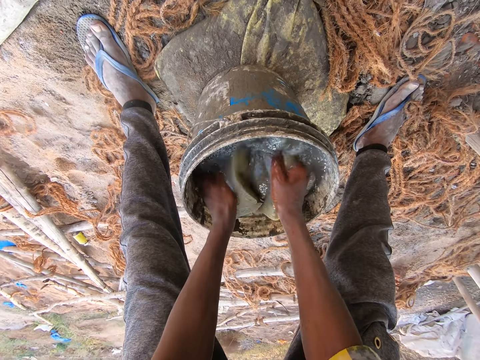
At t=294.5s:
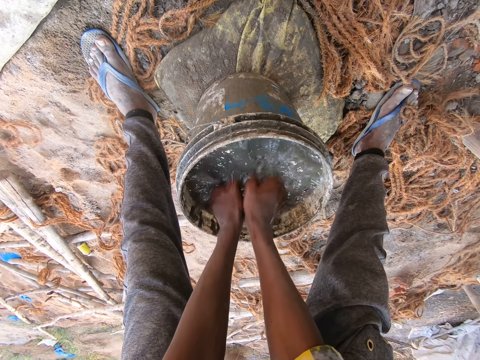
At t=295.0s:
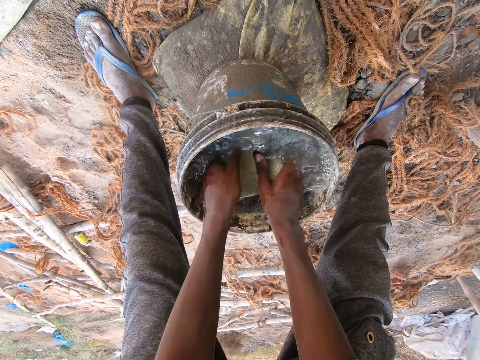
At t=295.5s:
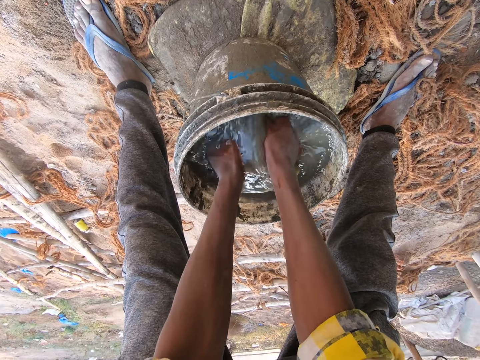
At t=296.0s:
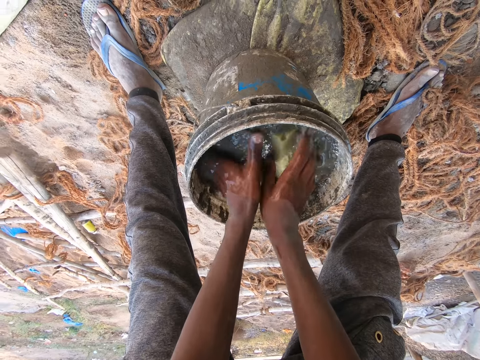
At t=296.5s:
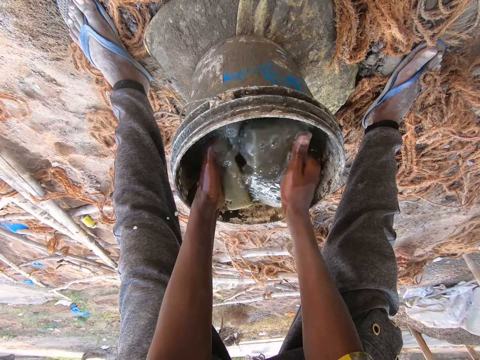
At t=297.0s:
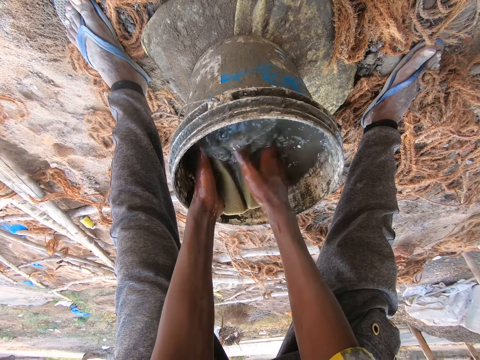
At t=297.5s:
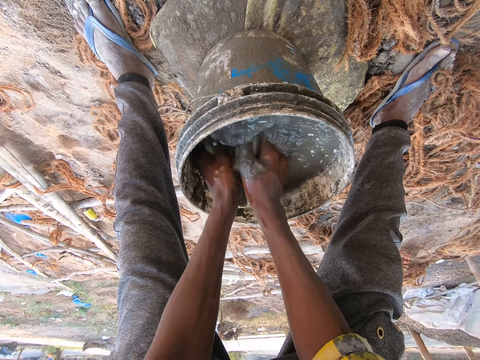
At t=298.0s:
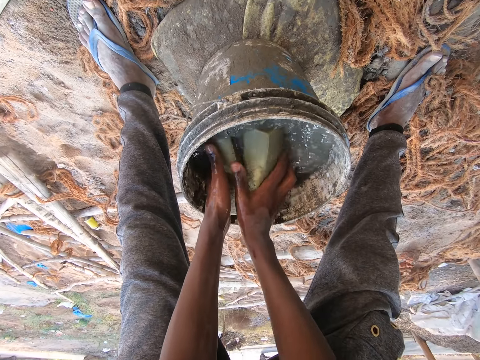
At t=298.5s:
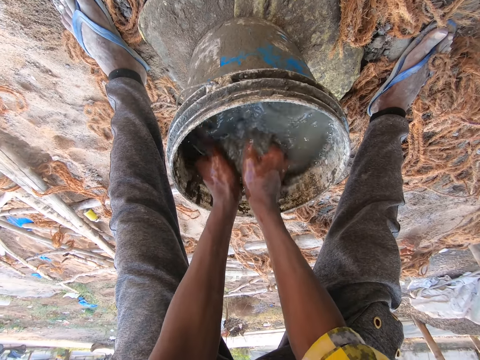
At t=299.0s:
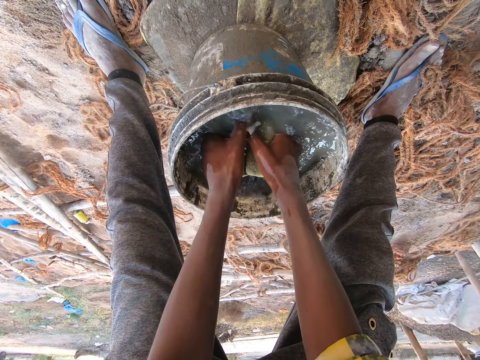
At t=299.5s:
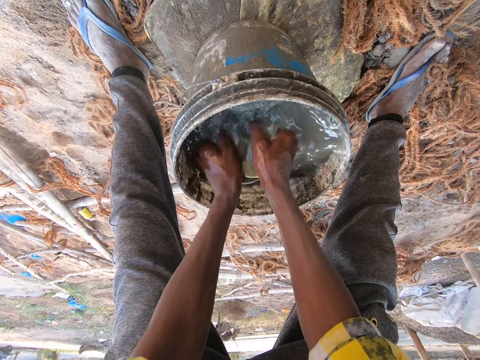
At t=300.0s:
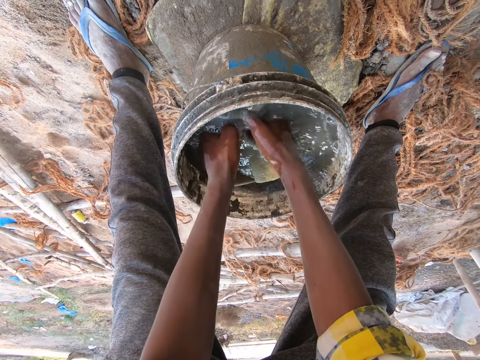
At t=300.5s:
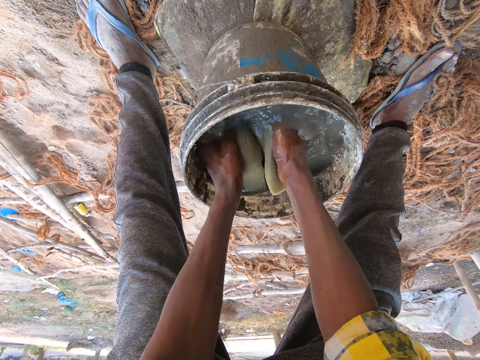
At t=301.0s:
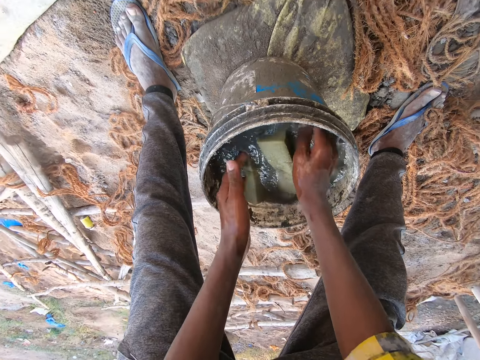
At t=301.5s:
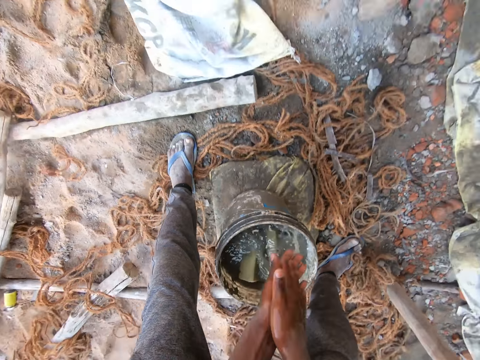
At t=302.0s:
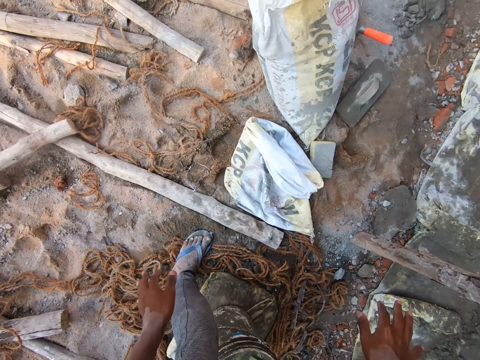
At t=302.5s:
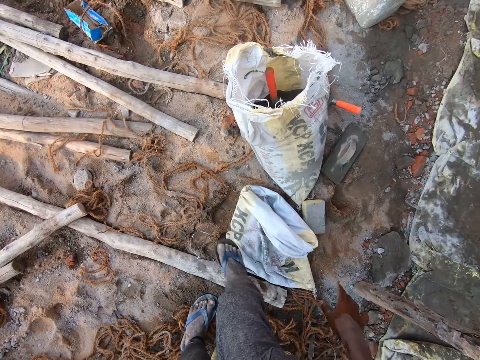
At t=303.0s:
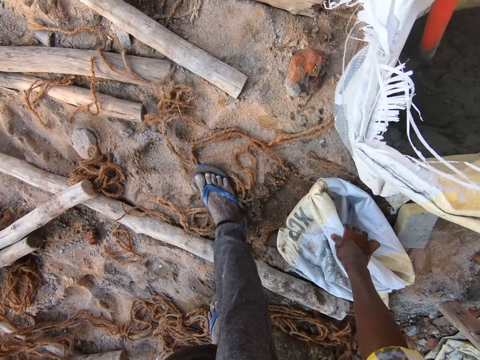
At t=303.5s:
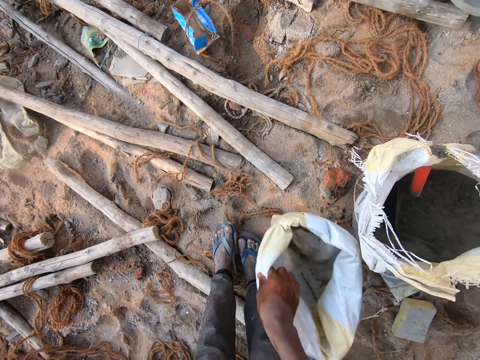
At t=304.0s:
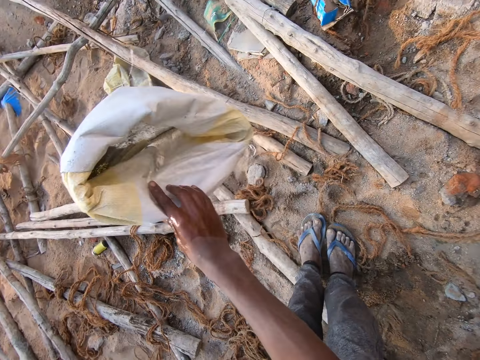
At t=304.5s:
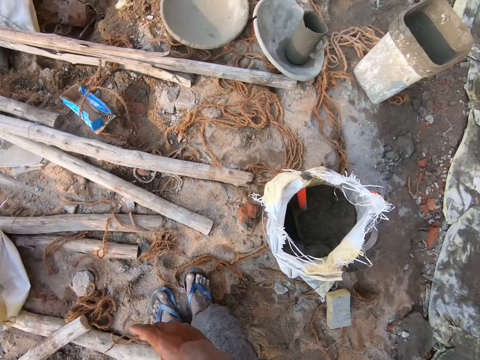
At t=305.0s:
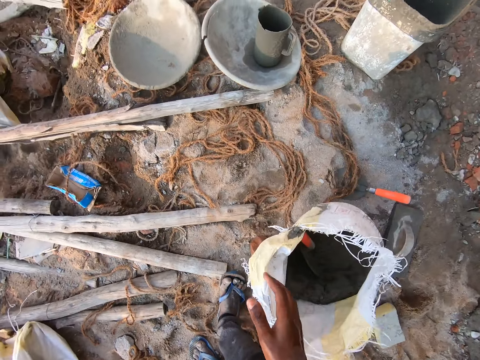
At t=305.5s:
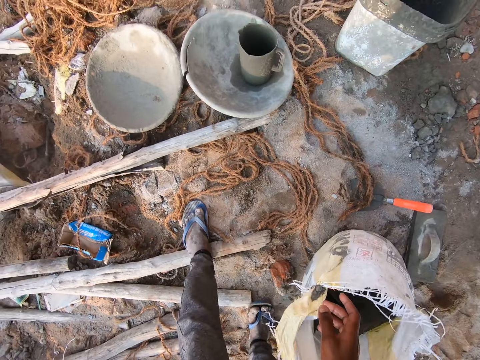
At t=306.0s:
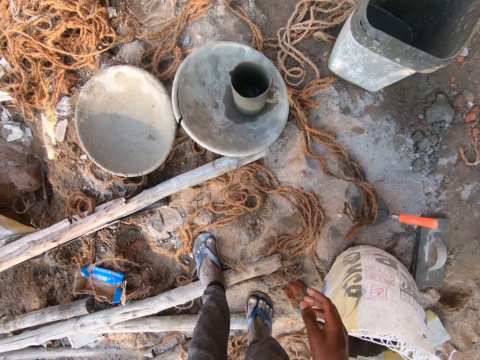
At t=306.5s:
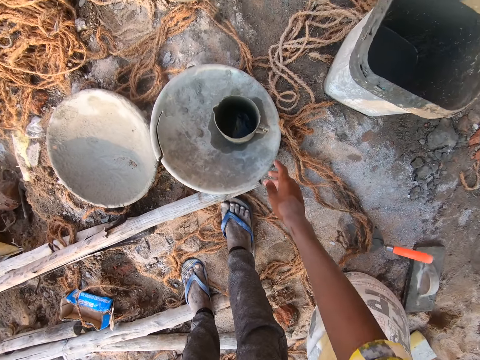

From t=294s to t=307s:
The camera wearer rubs both hands. He looks around and walks around. He picks up a sack on the ground with his right hand. He throws the sack on the ground with his right hand. He walks around.

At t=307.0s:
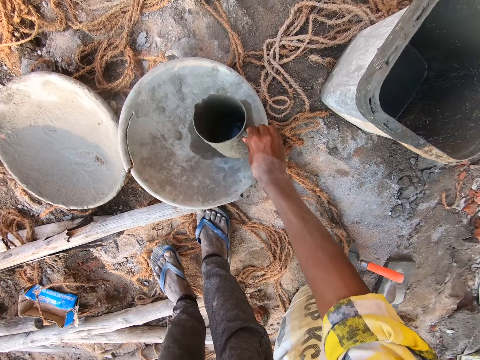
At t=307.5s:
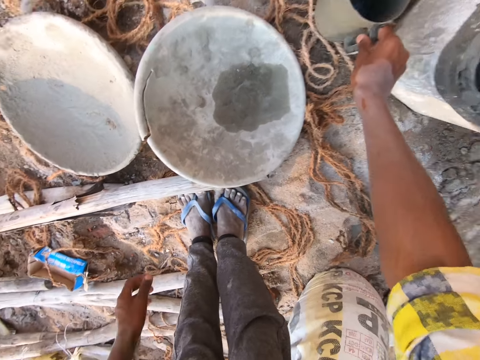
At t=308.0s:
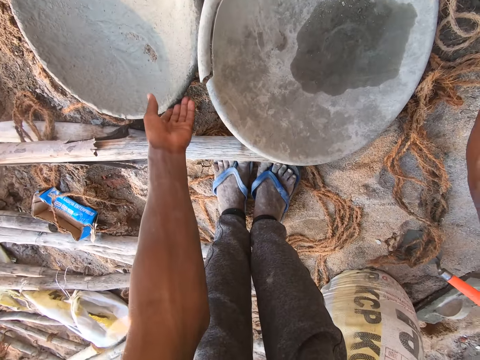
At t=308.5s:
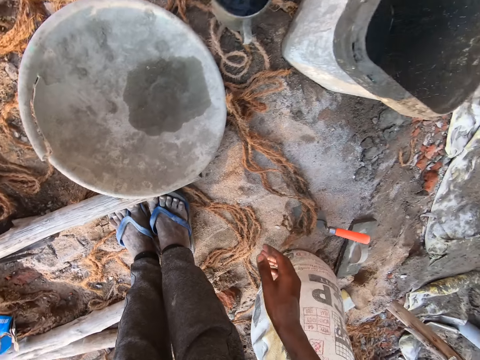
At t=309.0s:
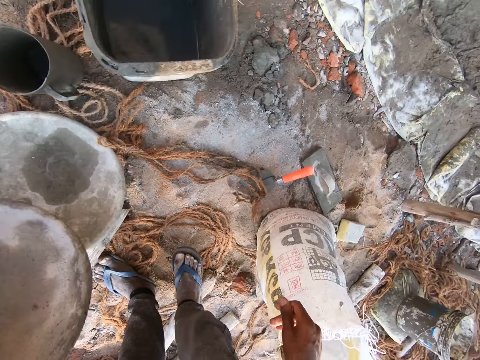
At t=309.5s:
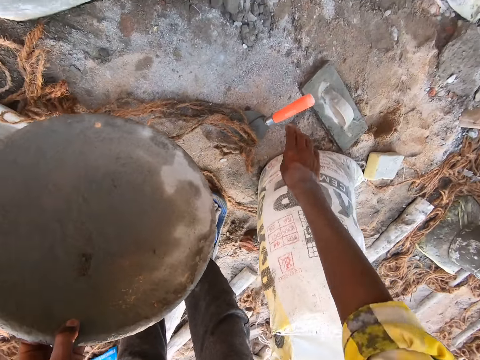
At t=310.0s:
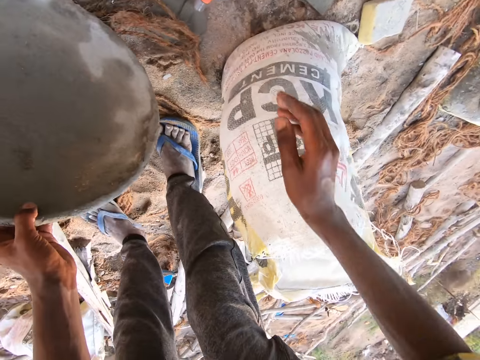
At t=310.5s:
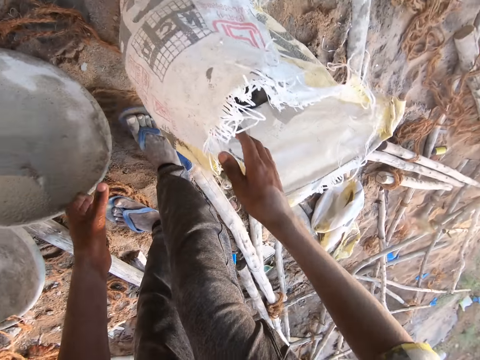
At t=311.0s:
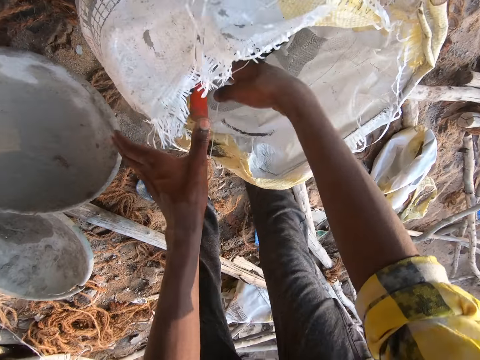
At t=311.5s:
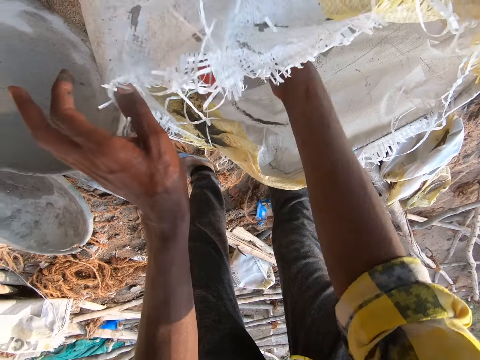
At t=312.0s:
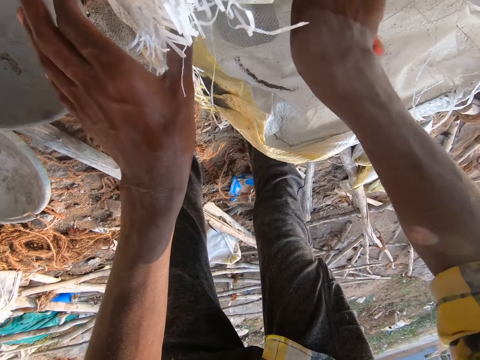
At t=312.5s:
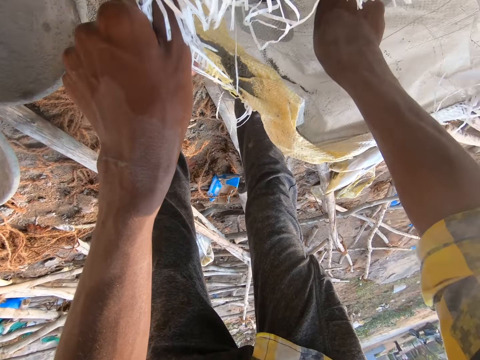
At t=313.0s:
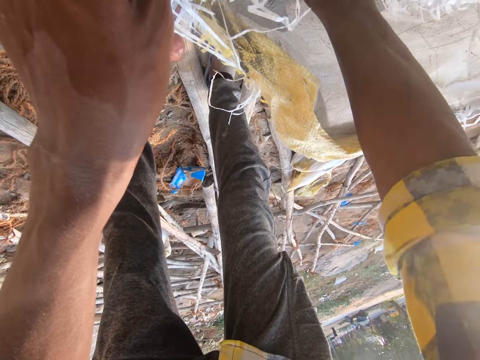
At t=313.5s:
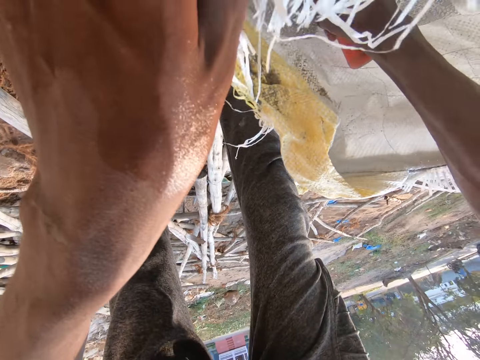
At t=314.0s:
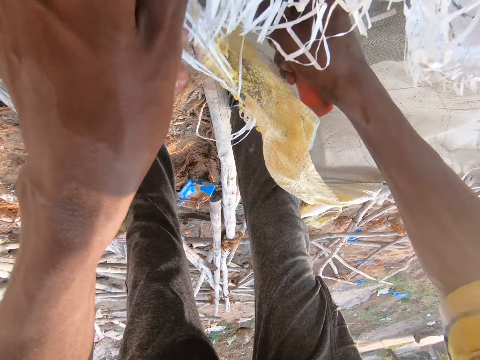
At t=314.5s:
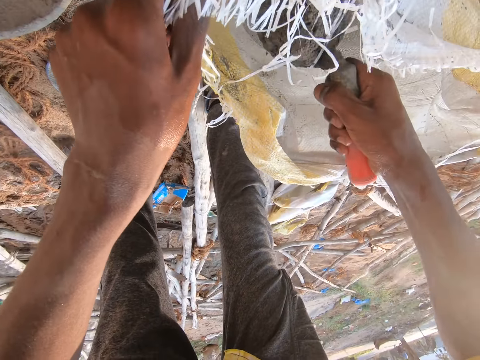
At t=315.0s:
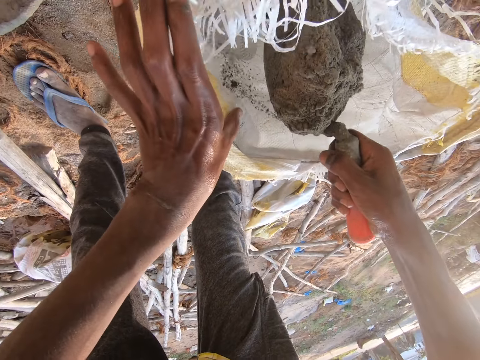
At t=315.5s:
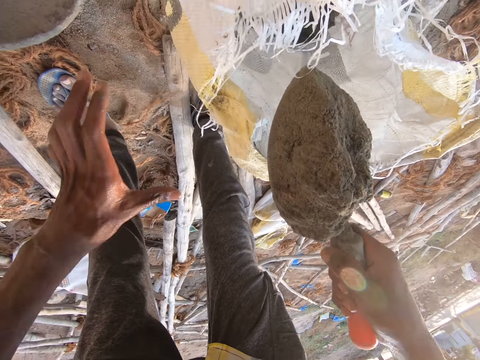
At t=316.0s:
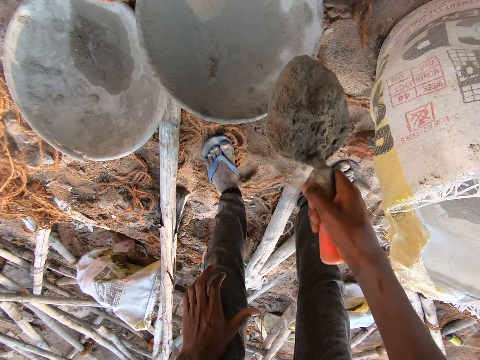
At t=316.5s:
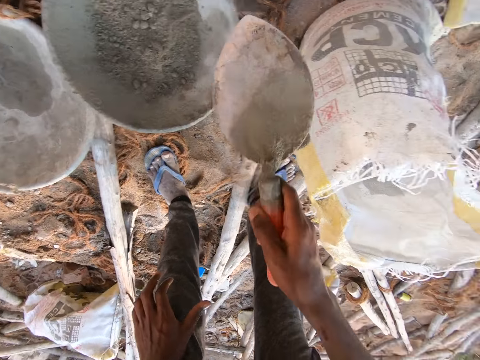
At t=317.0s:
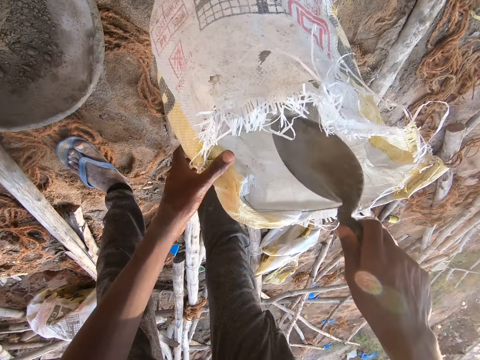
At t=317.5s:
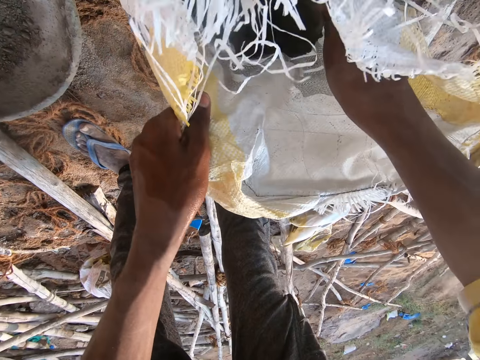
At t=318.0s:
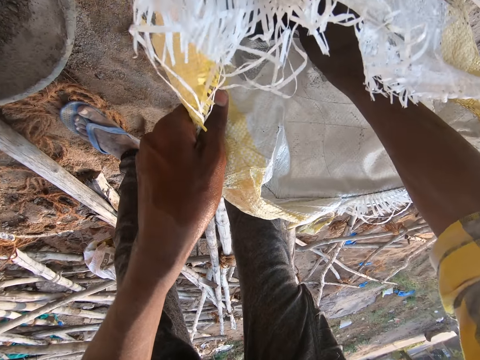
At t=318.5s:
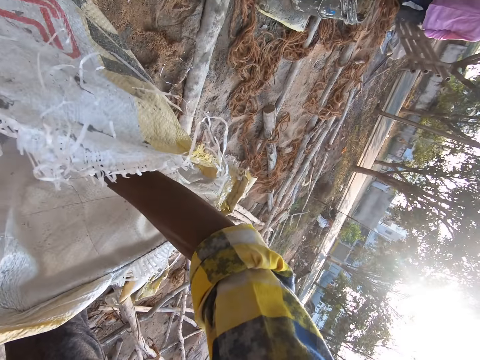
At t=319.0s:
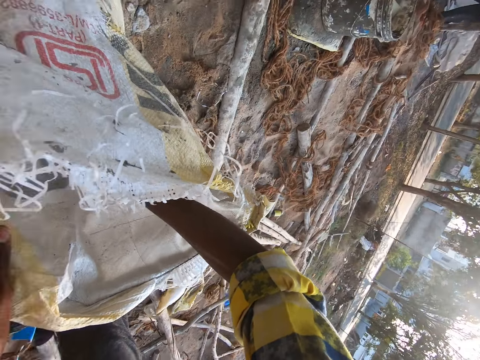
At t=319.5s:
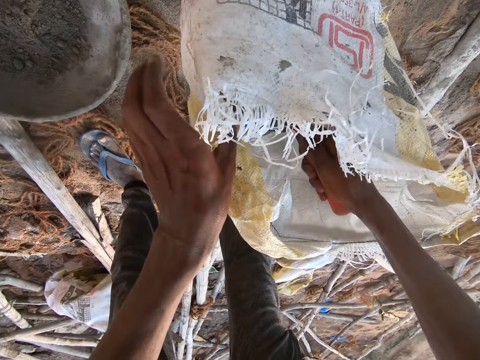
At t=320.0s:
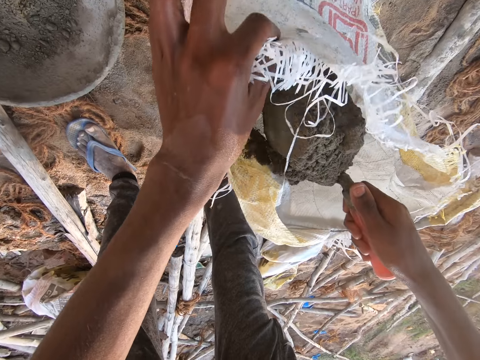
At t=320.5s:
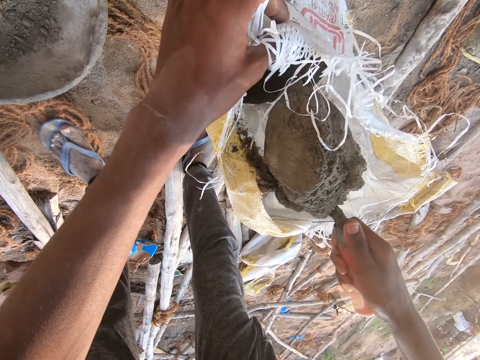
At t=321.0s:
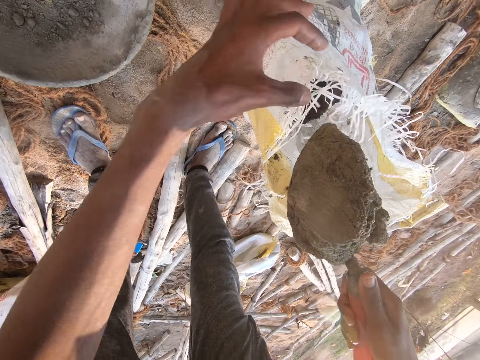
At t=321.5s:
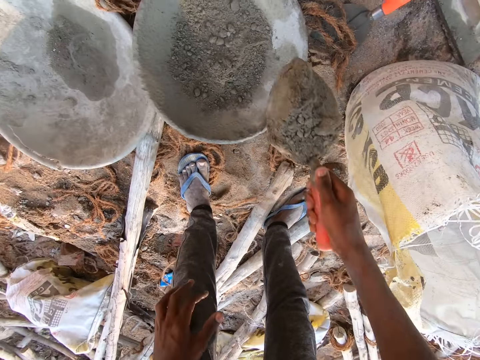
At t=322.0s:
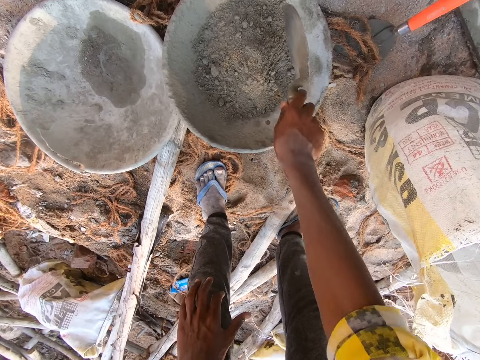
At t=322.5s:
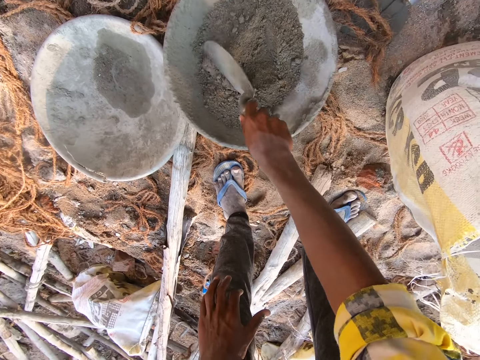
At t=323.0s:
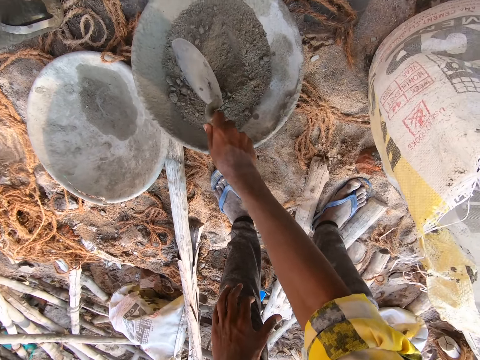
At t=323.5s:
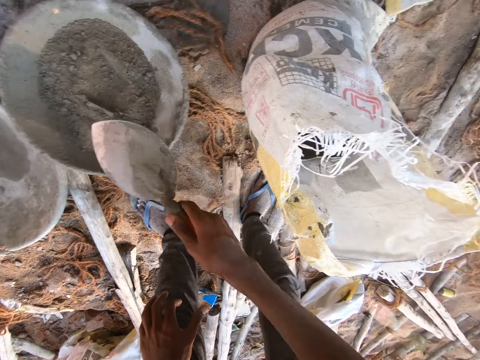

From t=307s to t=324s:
The camera wearer picks a cup or jug in a pan on the ground with his right hand. He puts the jug on the ground. He picks a pan on the ground with his left hand. He moves around. He drops the pan on the ground with his left hand. He moves his hand in the sack. He picks a hand trowel in the sack with his right hand. He scoops cement from the sack with the hand trowel in his right hand. He pours cement in the pan with the hand trowel in his right hand. He scoops cement from the sack with the hand trowel in his right hand. He pours cement in the pan with the hand trowel in his right hand. He mixes cement in the pan with the hand trowel in his right hand.
